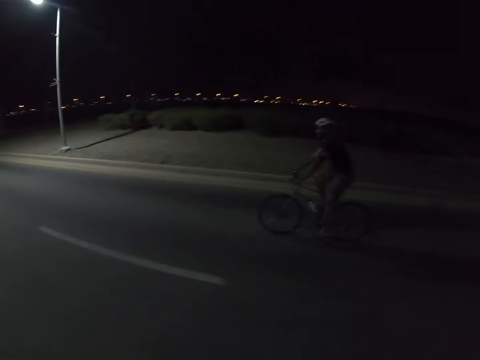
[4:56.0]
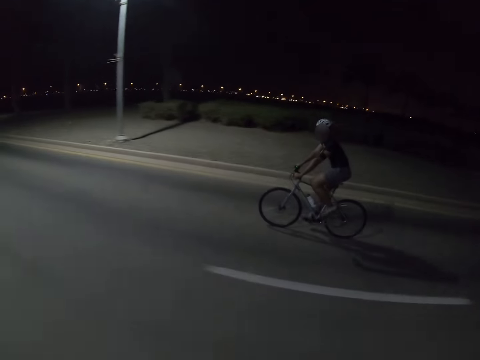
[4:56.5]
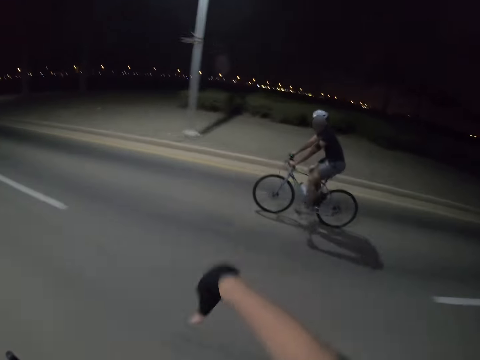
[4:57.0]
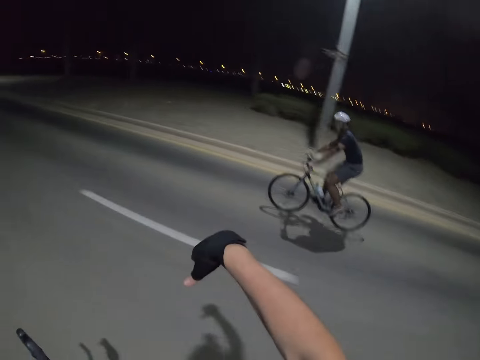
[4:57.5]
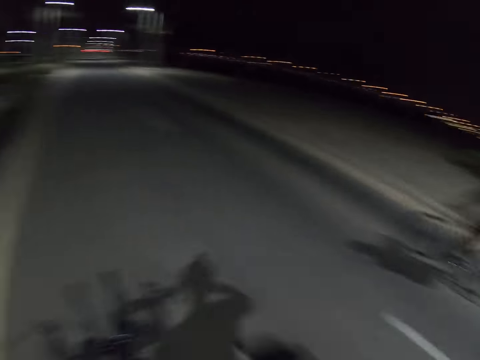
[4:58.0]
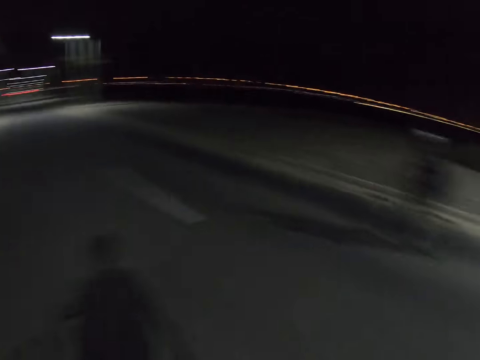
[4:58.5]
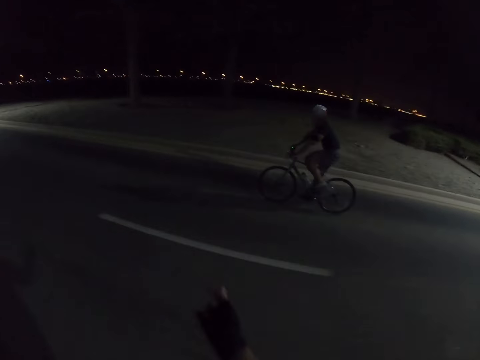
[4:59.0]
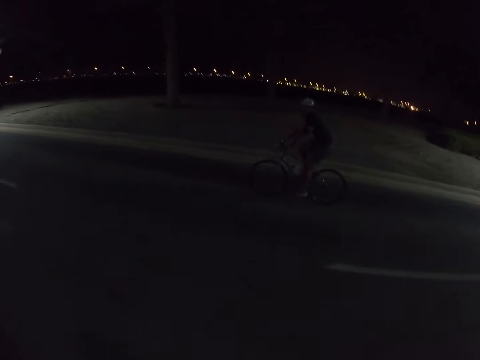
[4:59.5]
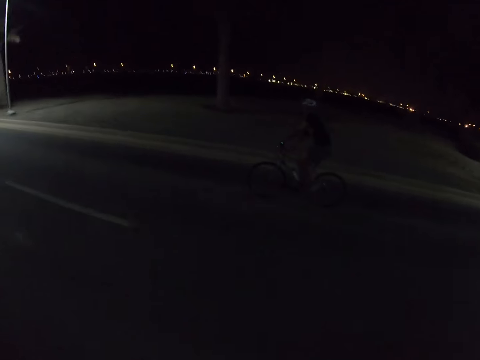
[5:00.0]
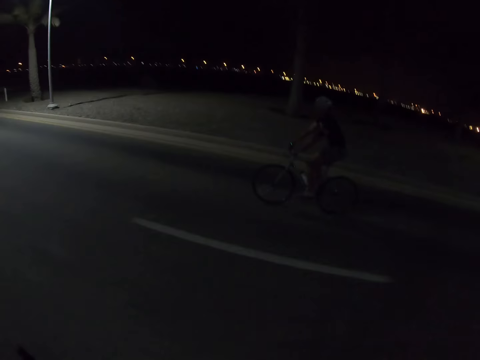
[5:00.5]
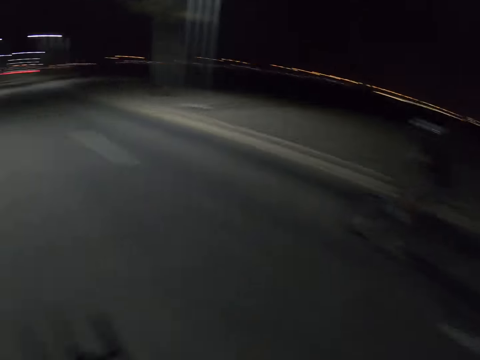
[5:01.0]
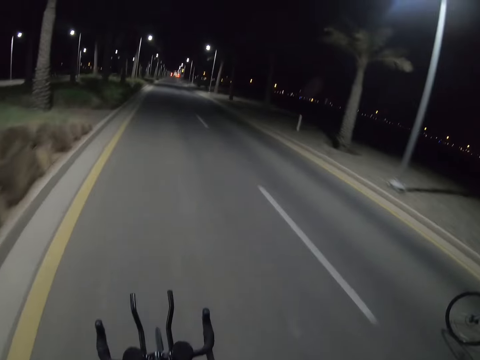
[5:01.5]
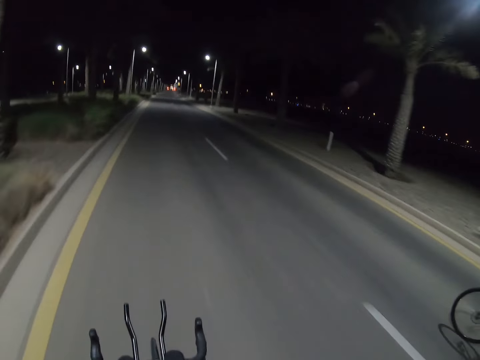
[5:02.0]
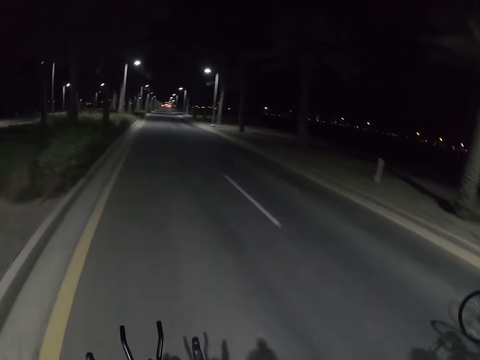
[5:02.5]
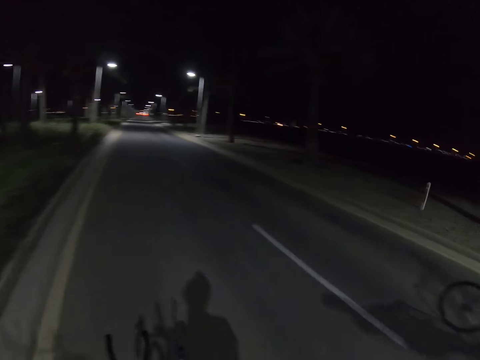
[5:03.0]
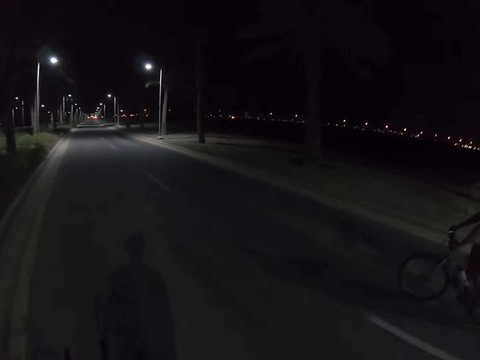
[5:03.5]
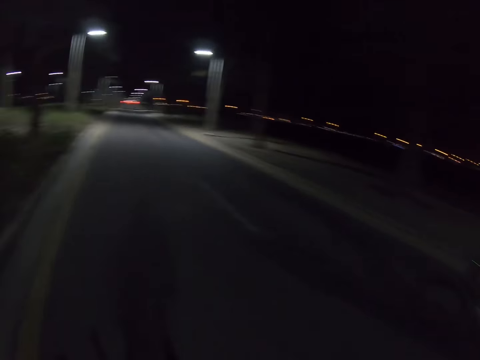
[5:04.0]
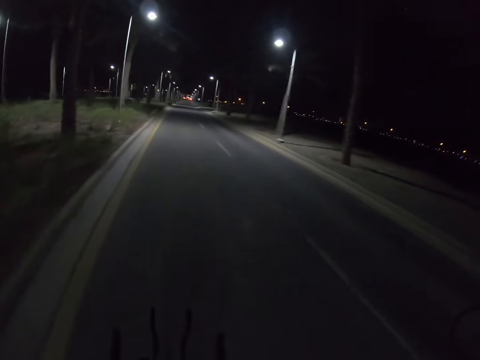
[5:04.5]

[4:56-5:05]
The camera wearer signals a person with the right hand and looks at the person. They ride a bike.

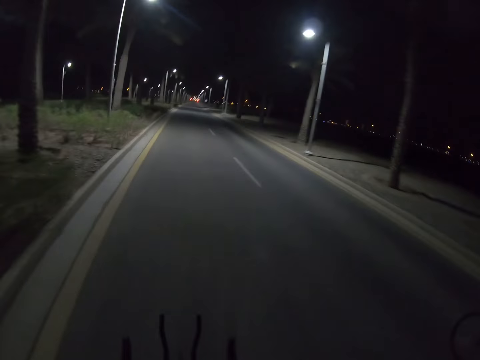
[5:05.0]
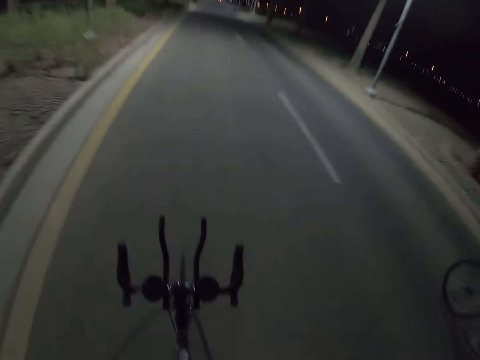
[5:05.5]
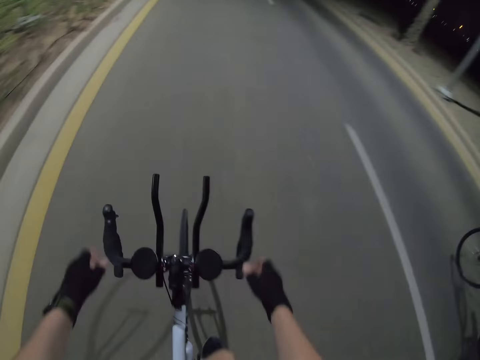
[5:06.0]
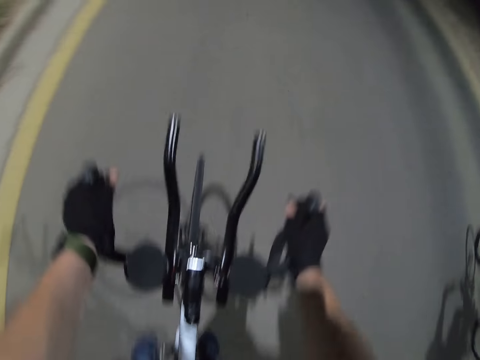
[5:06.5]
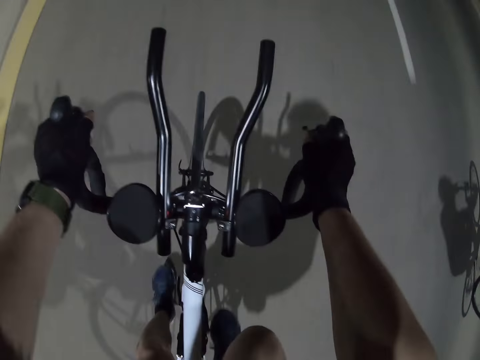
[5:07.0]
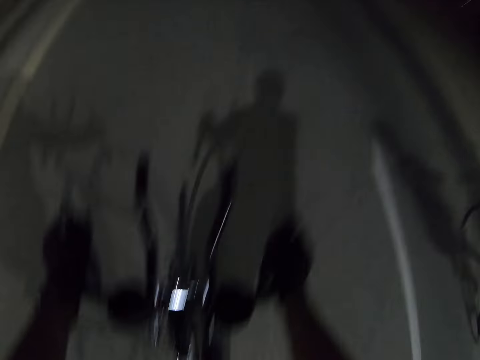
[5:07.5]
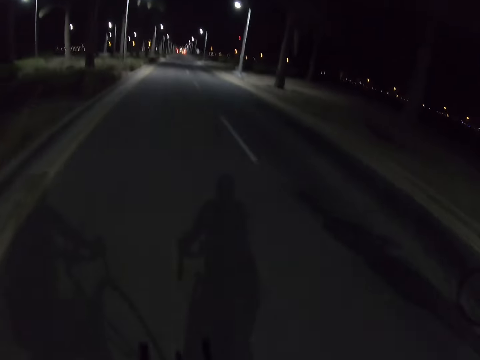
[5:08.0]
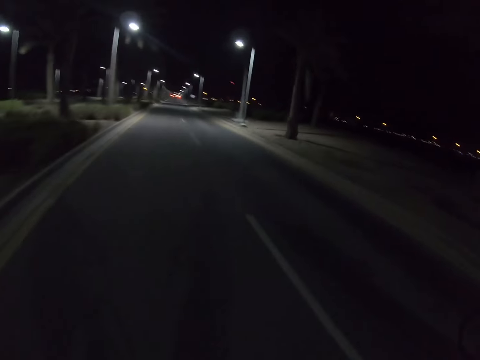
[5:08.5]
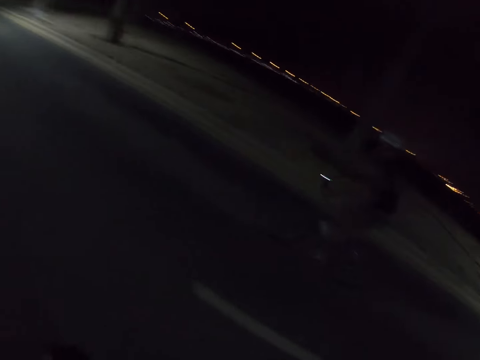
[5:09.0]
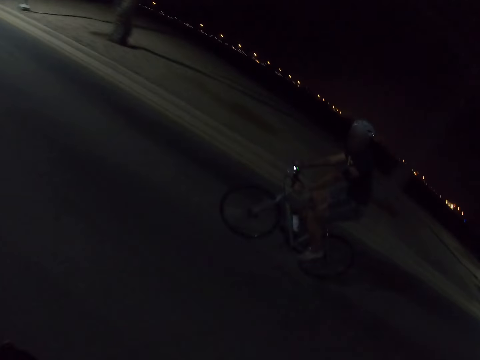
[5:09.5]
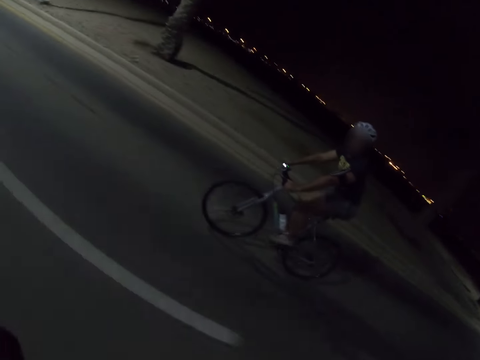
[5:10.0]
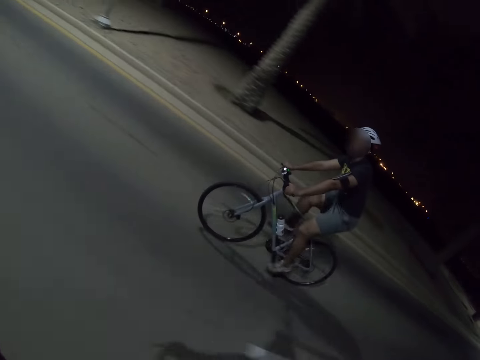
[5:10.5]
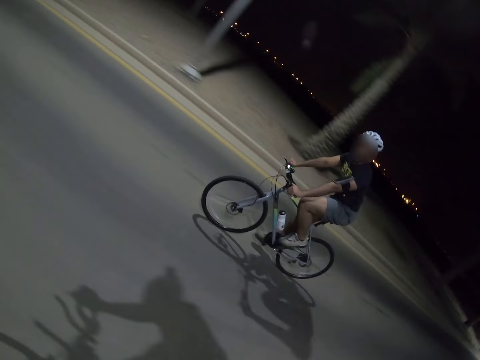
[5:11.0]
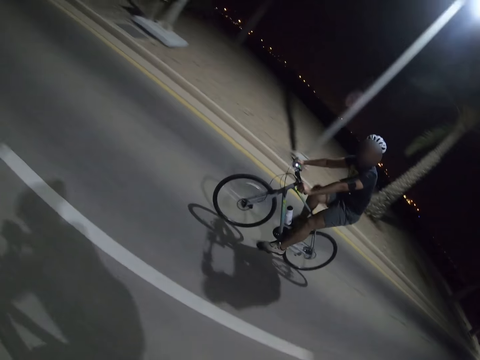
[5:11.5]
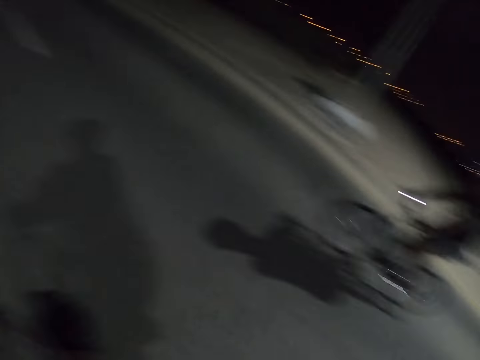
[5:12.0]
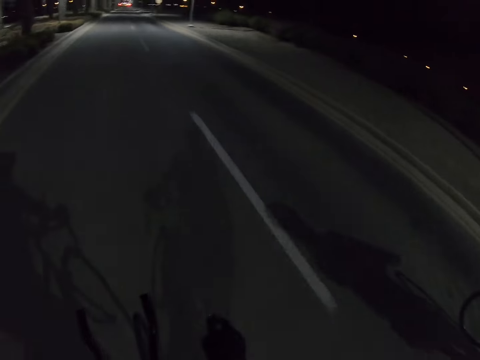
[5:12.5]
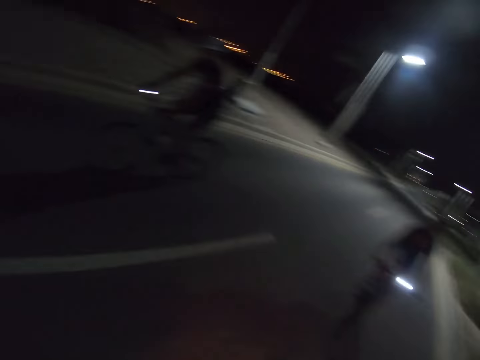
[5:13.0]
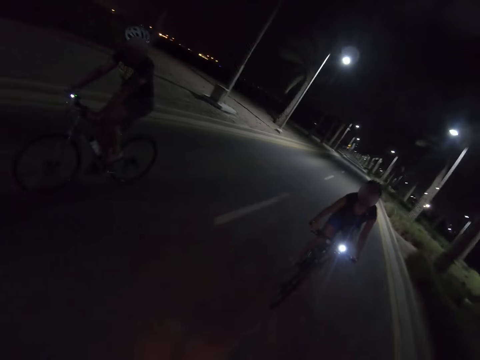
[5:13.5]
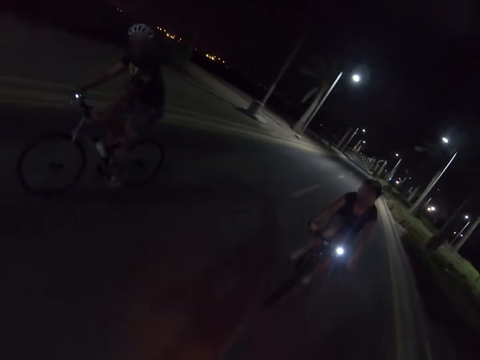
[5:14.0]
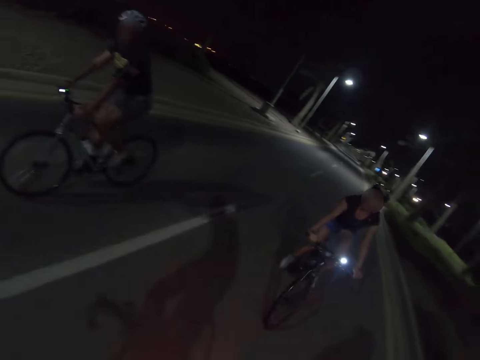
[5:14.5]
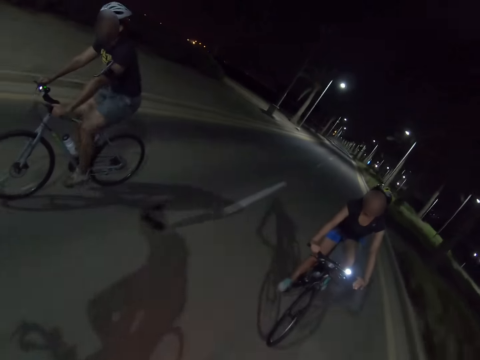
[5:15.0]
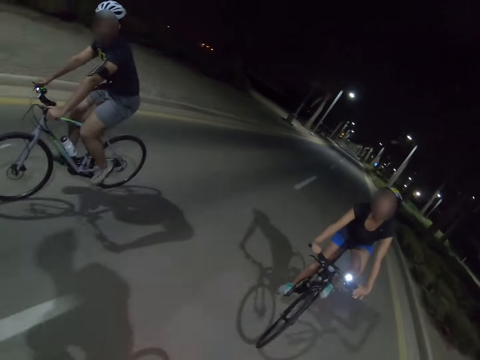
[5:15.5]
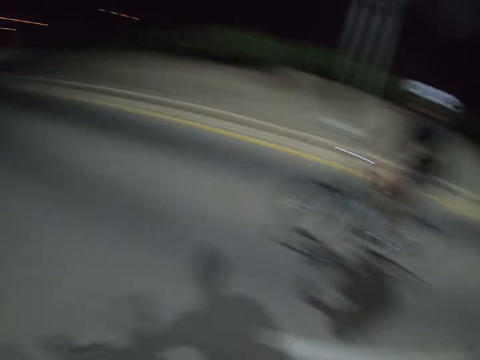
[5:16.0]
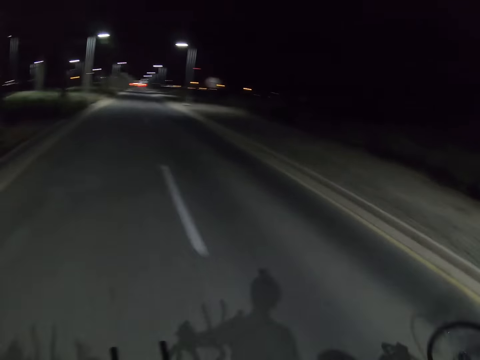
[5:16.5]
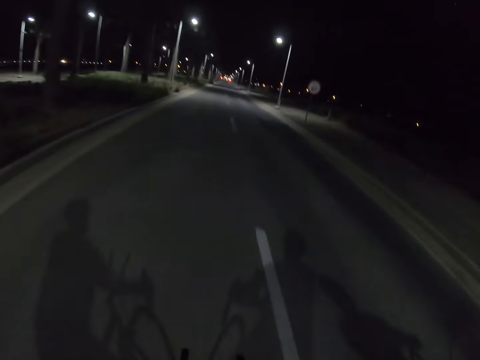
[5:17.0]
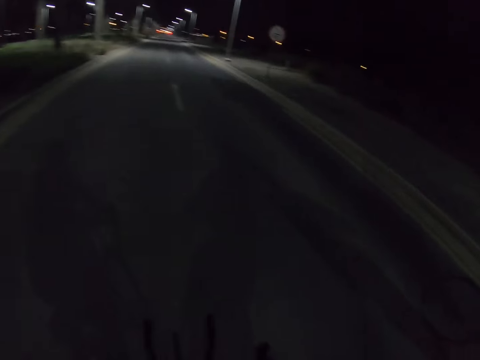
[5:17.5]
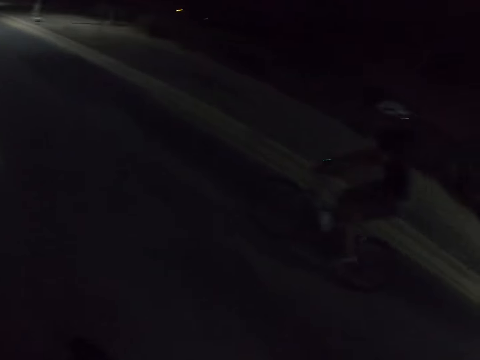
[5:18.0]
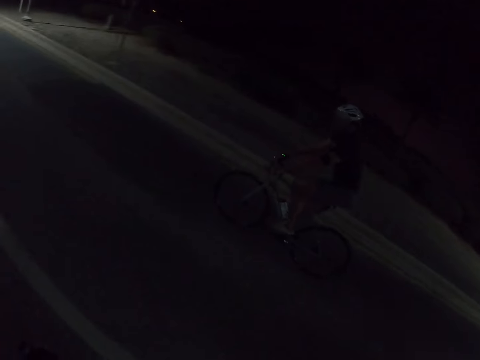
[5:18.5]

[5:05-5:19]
The camera wearer holds the bicycle handles. They ride the bike and look at a person and another person. A person rides a bicycle.

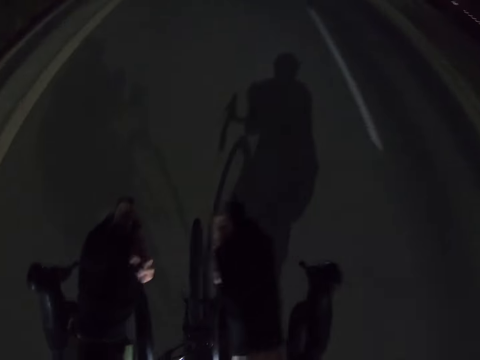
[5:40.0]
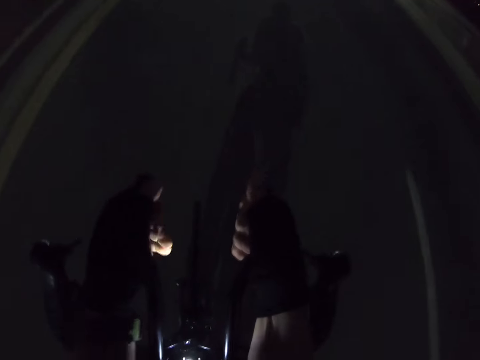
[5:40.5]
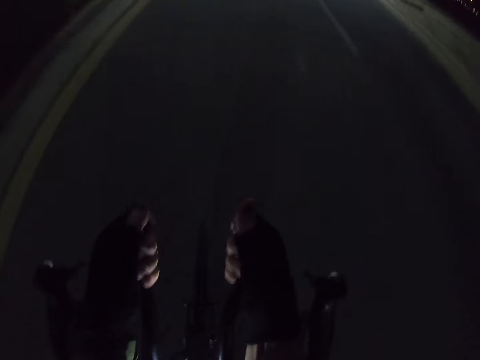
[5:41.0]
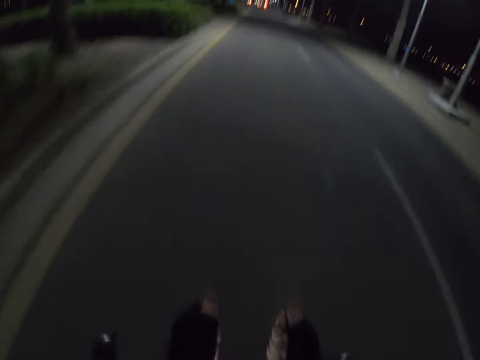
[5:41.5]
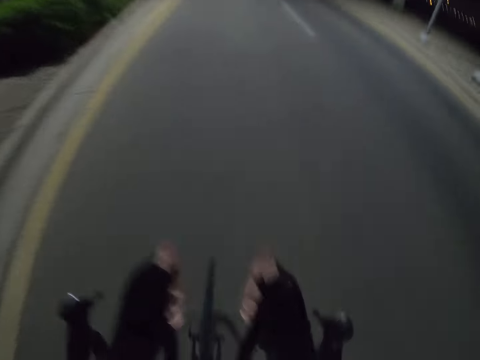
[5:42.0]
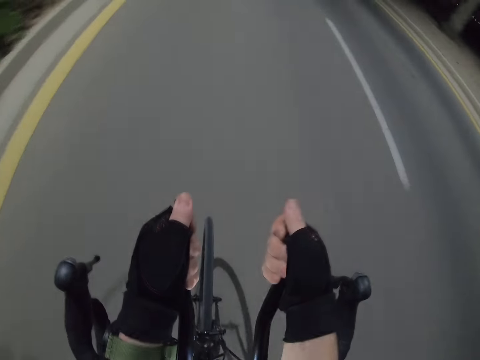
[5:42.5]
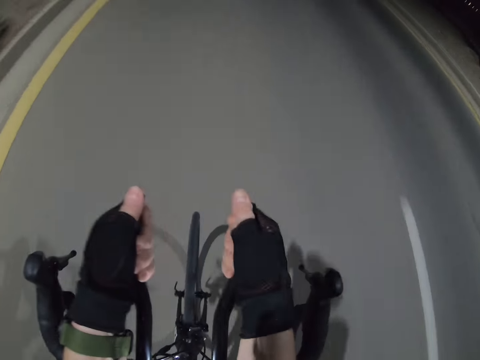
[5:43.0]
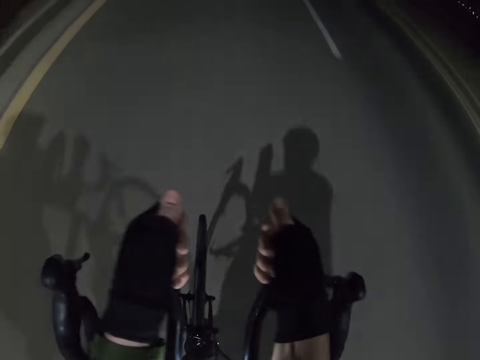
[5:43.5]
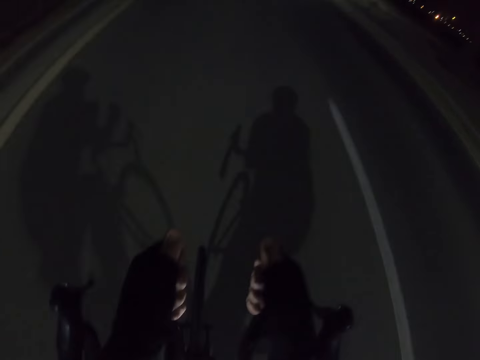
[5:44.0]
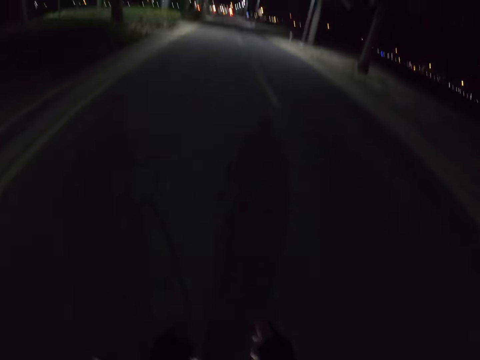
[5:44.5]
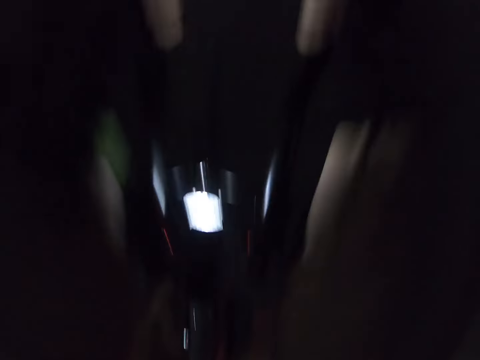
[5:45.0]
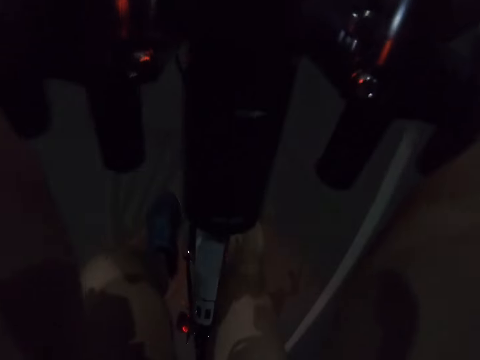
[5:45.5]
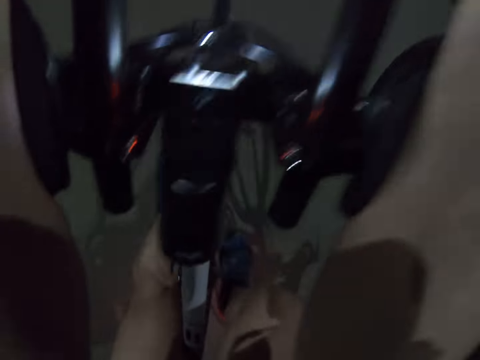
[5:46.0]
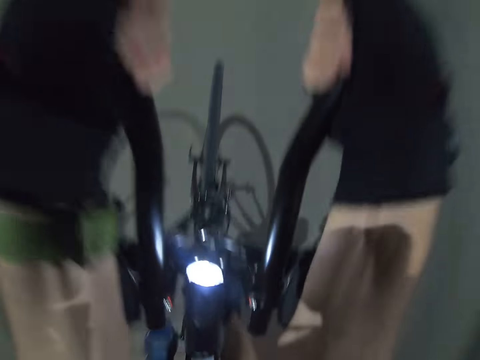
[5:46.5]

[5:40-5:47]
The camera wearer holds the metal handles in the middle. They ride a bike.
